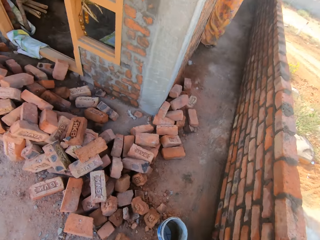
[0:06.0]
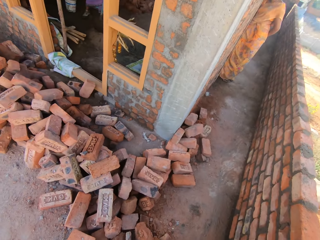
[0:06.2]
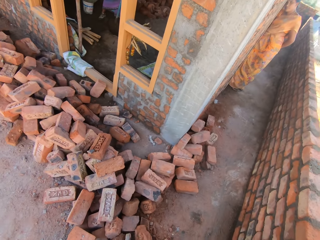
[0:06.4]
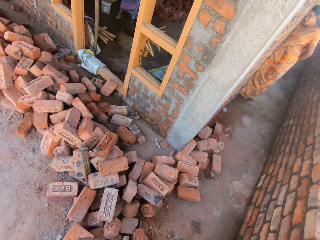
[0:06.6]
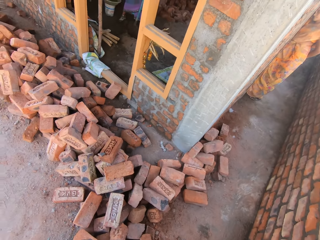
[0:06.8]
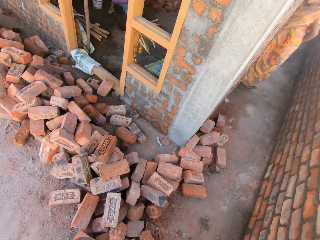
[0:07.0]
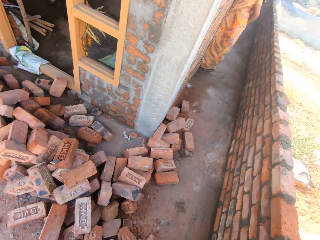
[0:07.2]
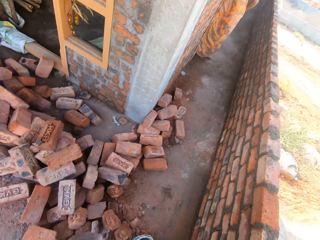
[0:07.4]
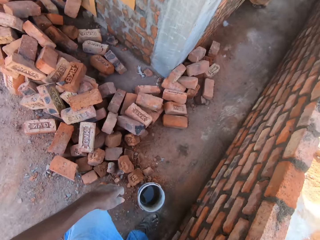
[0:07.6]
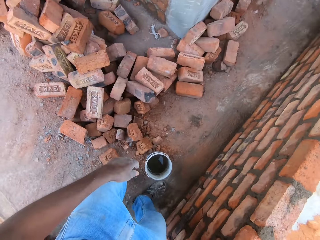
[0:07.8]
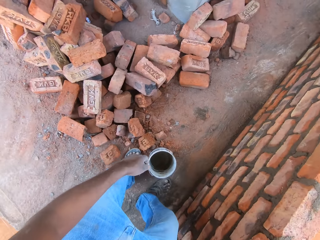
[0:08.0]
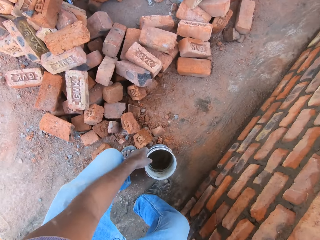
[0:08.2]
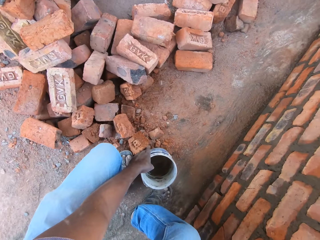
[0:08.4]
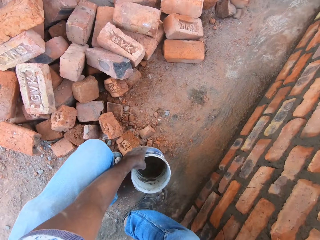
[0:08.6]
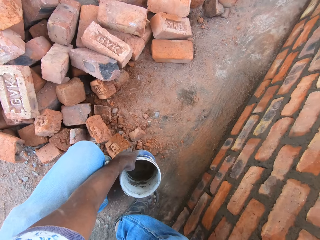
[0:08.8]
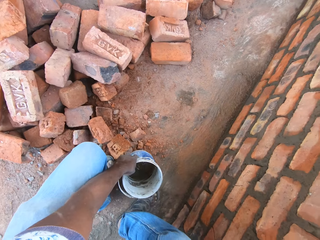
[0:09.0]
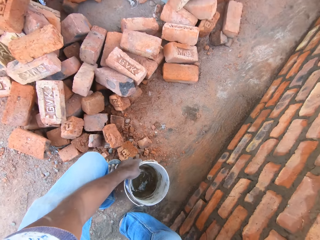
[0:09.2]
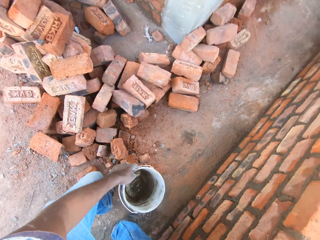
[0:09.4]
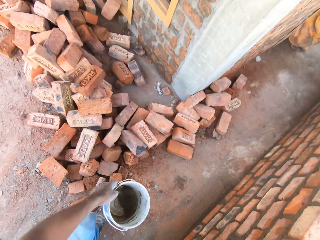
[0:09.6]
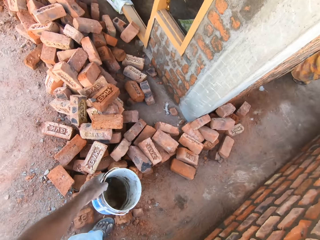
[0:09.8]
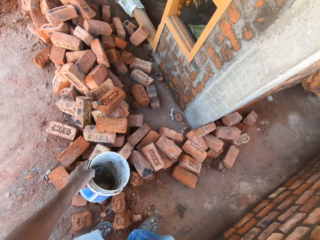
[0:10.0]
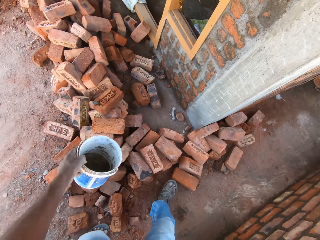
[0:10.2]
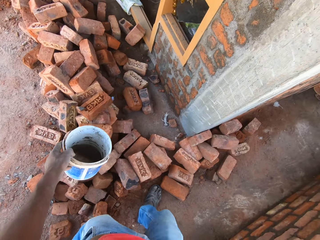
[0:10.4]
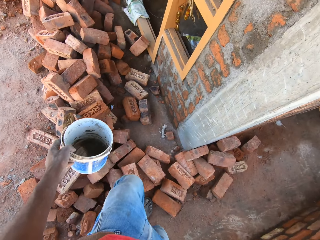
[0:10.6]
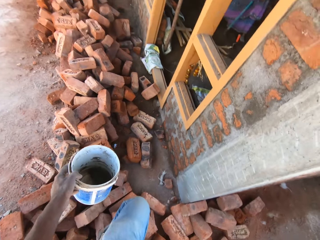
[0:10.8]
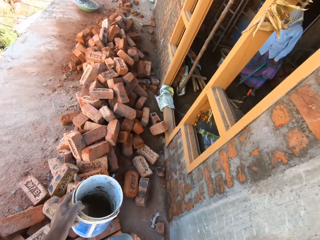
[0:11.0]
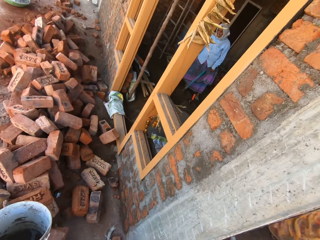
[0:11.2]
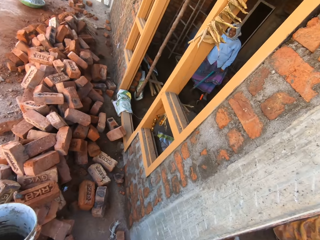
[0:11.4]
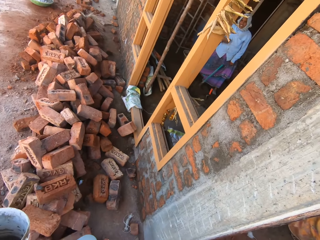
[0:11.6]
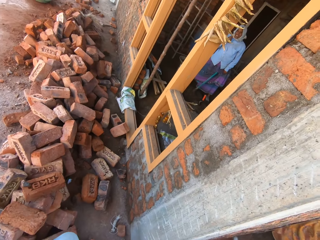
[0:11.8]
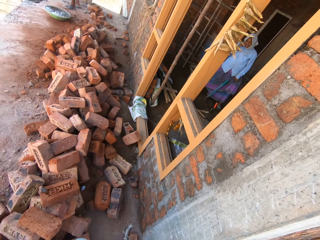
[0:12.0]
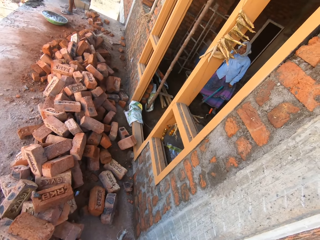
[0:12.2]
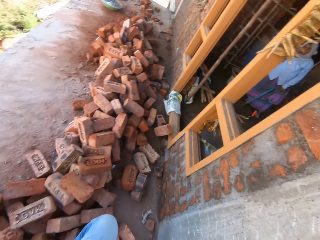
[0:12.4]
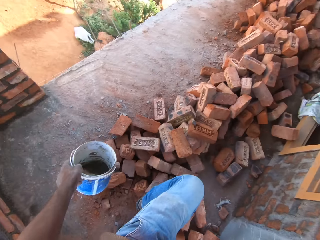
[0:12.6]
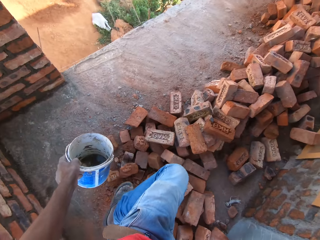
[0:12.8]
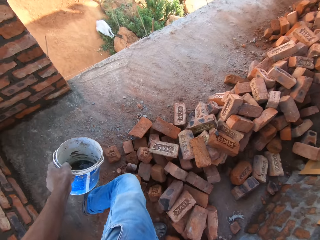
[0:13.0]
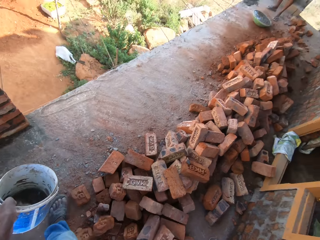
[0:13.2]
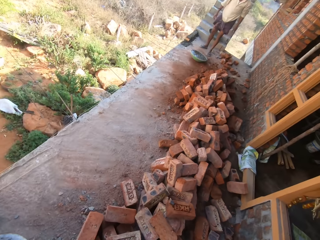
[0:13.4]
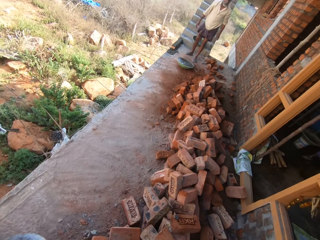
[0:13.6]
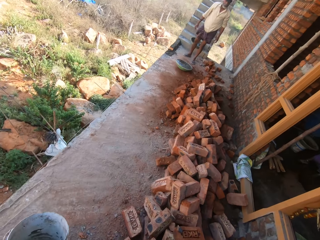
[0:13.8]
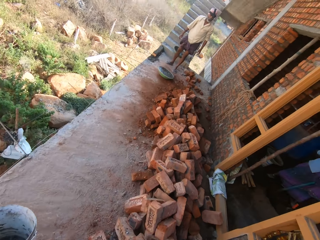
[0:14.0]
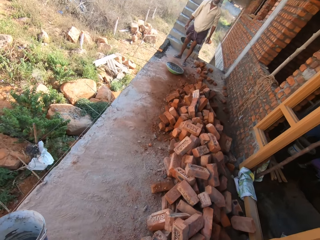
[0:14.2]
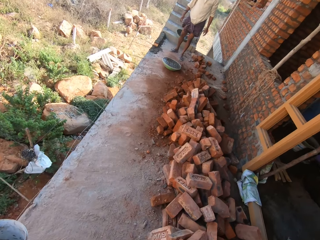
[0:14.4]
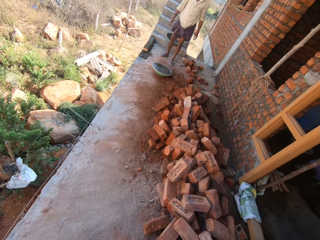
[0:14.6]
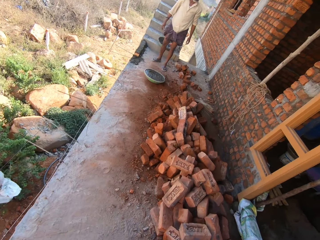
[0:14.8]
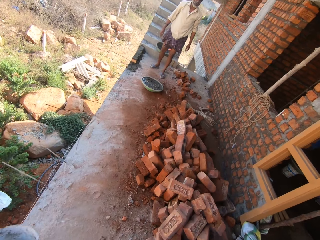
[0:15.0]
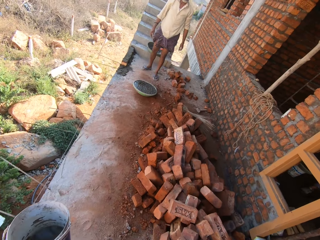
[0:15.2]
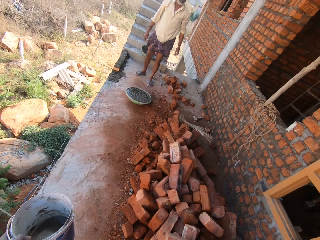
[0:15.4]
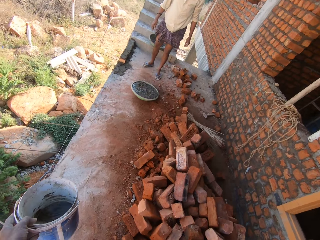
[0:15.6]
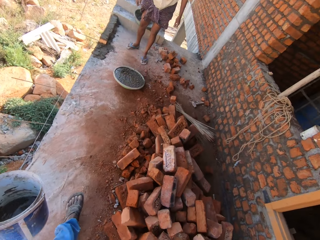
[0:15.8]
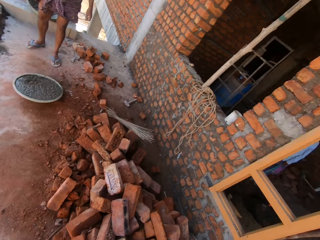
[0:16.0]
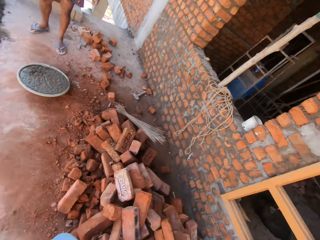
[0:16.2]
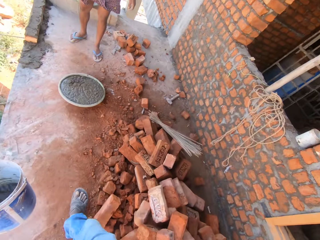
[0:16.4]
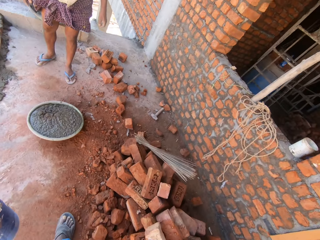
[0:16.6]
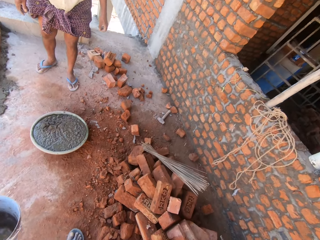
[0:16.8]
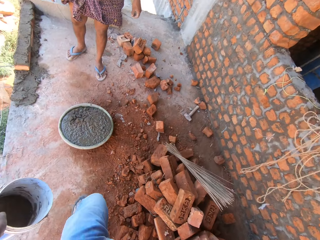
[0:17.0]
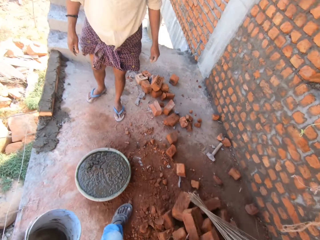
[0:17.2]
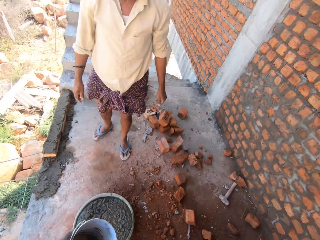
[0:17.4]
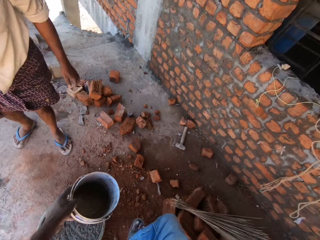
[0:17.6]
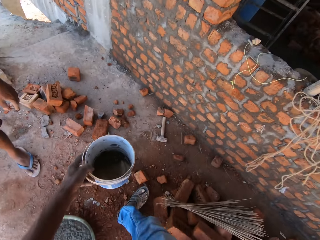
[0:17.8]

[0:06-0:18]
The camera wearer looks around. They bend and pick up a bucket. They walk around the construction site and look around. A woman converses with the camera wearer. The camera wearer walks around the construction site. A man stands at the construction site.

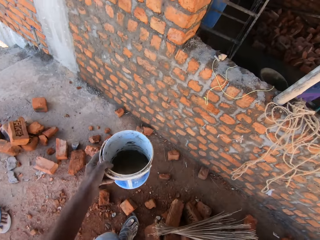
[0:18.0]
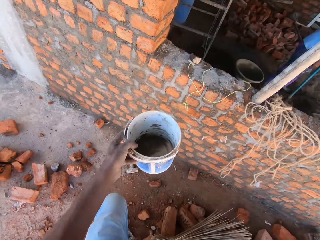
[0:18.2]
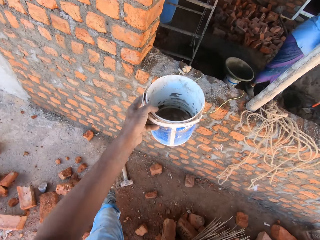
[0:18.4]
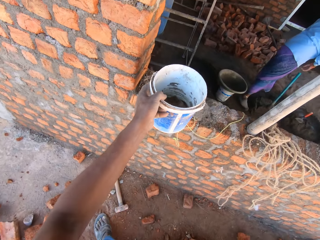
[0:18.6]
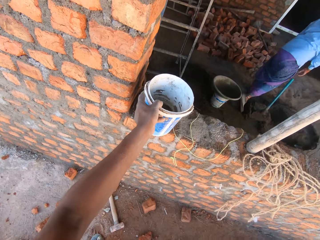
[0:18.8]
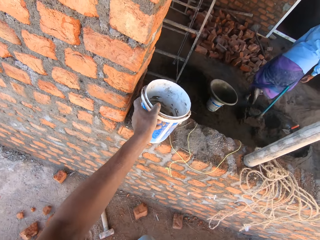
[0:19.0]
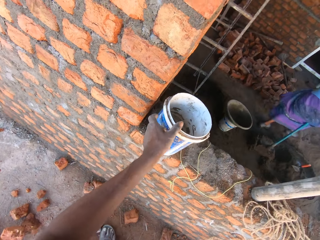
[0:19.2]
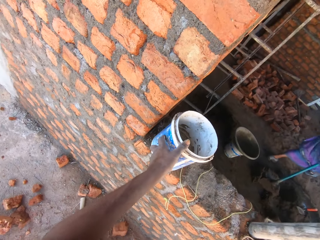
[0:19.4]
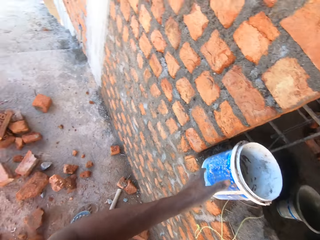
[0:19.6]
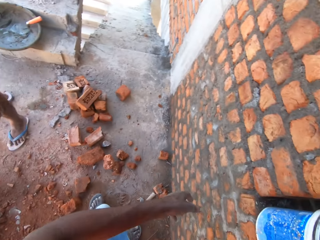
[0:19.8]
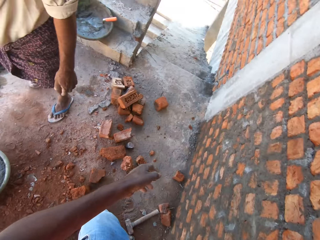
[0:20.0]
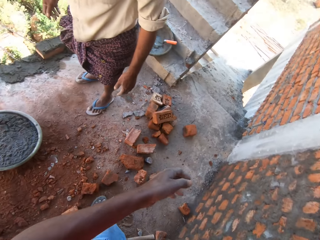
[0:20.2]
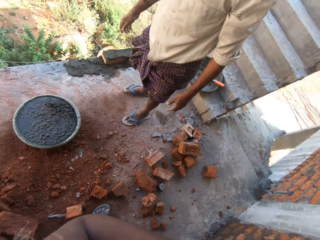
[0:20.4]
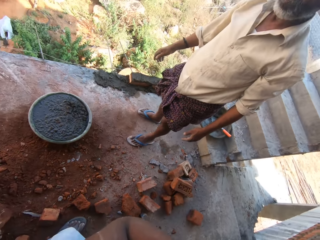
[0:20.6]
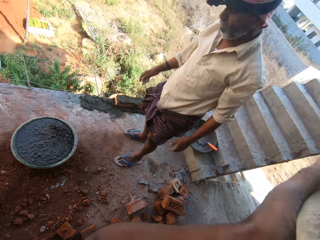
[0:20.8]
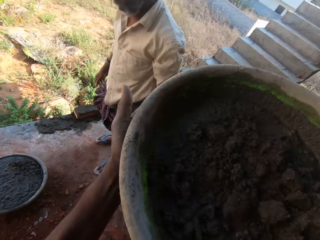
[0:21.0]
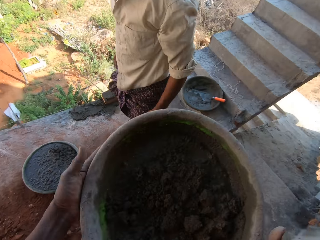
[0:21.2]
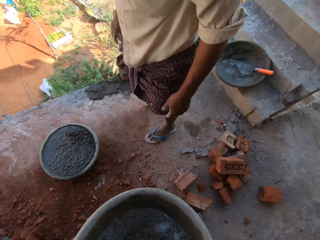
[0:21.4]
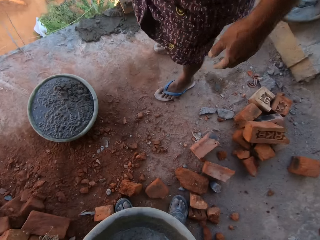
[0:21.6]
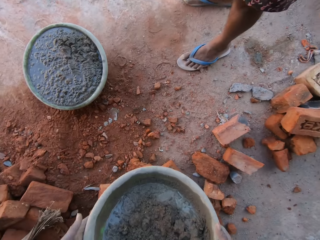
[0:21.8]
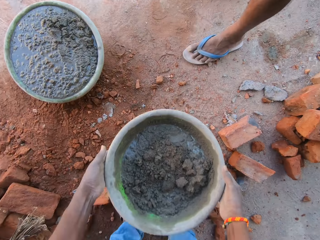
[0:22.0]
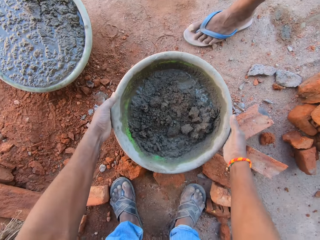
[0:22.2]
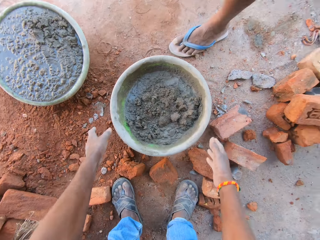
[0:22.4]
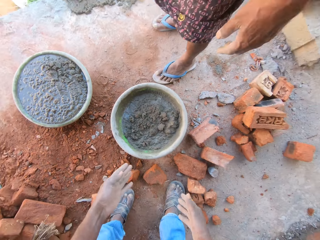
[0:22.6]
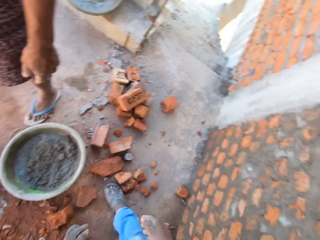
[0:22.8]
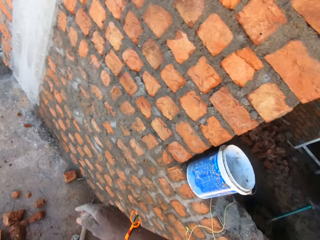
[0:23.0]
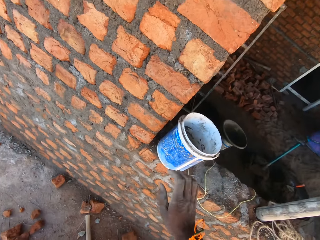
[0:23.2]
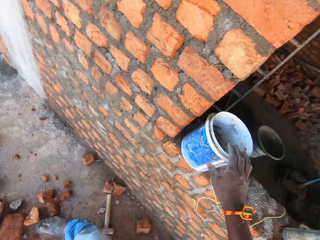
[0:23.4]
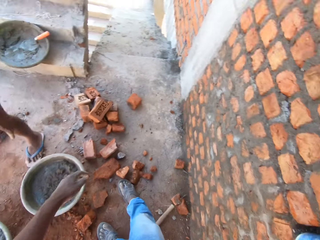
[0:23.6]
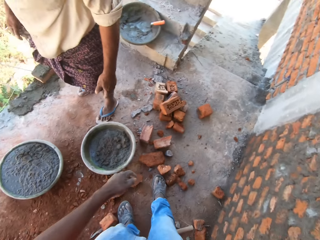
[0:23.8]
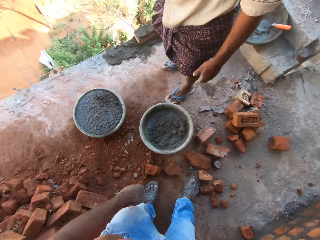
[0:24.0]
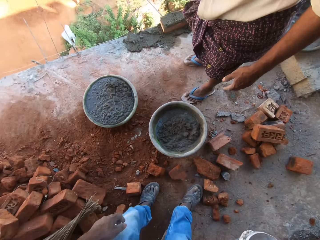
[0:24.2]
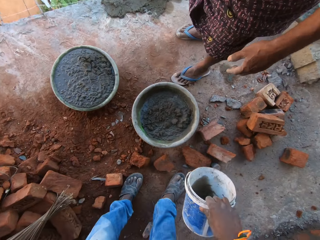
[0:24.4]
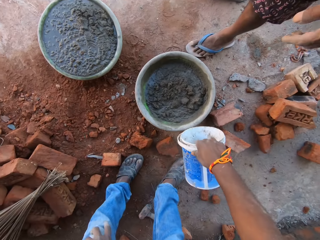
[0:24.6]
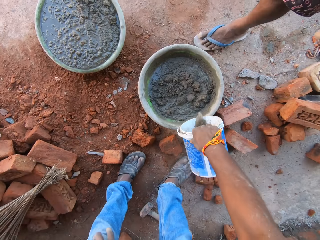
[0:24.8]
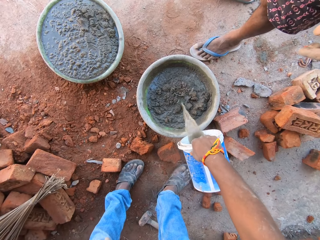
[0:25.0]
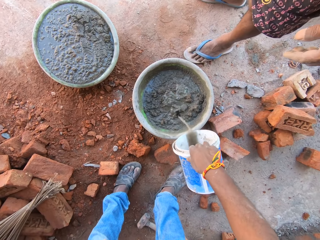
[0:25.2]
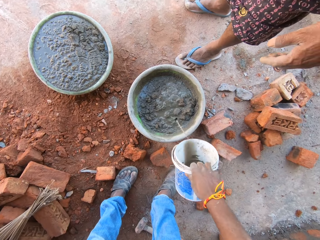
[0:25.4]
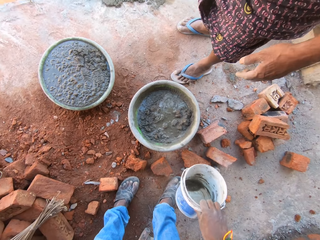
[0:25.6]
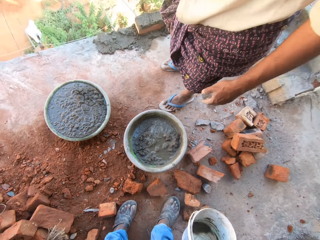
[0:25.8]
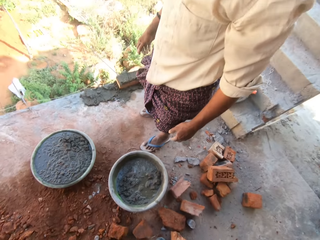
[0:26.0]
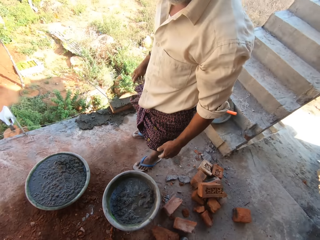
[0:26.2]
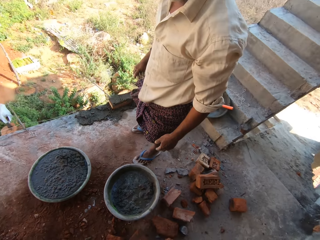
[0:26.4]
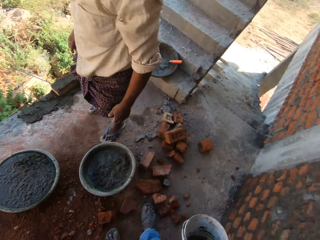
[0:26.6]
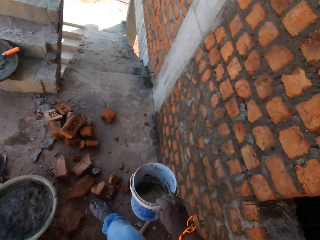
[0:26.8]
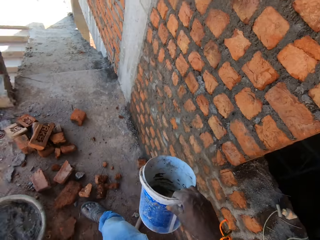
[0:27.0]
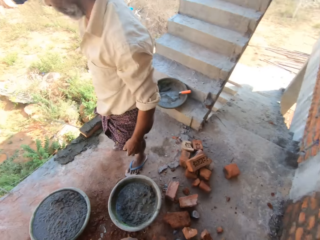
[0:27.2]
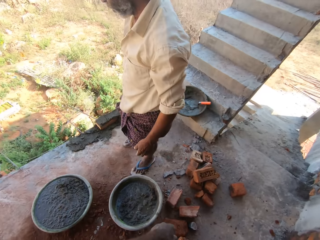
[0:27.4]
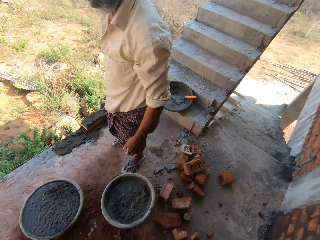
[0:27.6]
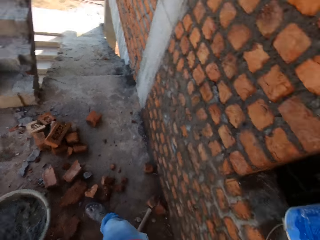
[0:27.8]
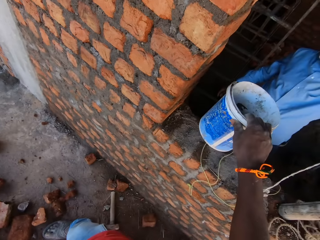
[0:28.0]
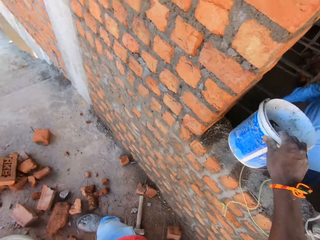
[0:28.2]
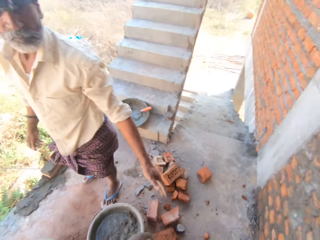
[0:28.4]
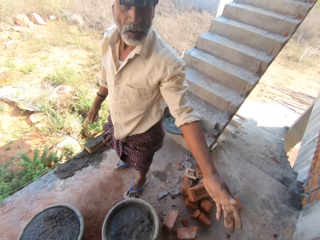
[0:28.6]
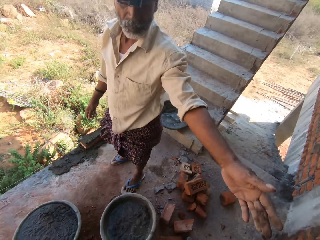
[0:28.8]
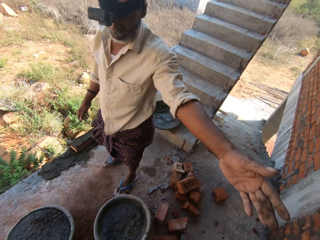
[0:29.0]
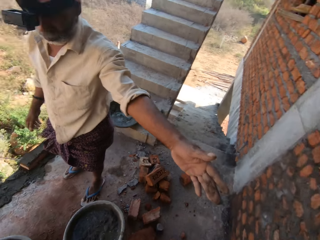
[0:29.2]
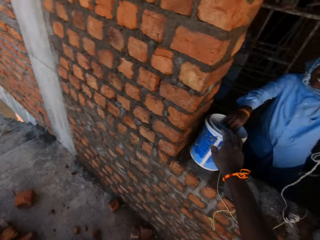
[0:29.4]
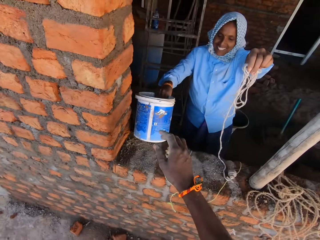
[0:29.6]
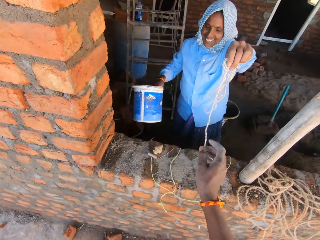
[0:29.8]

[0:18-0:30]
The camera wearer puts a bucket on the wall. A woman walks around the construction site. The camera wearer looks around. They hold a basin, bend, and put the basin on the floor. They turn and pick up the bucket from the wall. They bend and turn around. They pour water in the basin. They look around and drop the bucket. A person lifts his hand.
